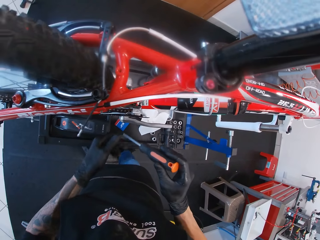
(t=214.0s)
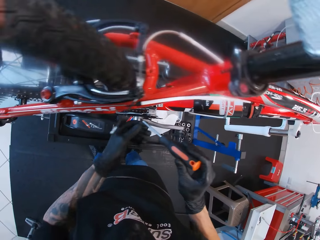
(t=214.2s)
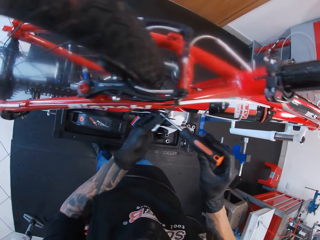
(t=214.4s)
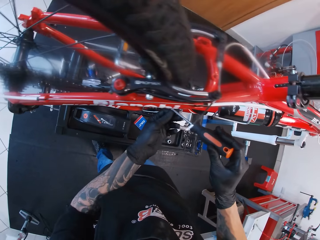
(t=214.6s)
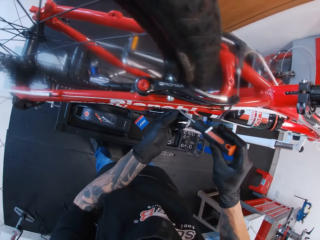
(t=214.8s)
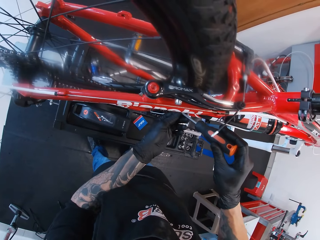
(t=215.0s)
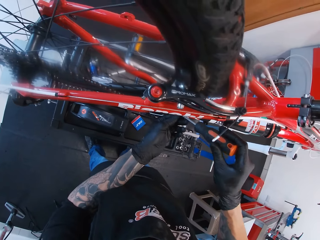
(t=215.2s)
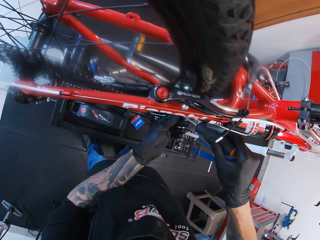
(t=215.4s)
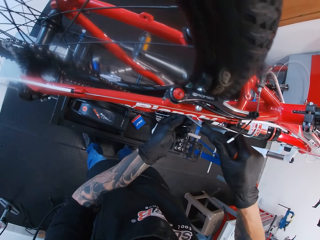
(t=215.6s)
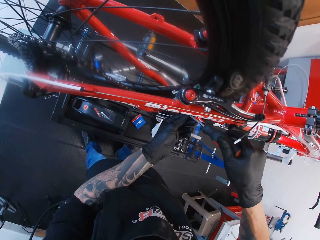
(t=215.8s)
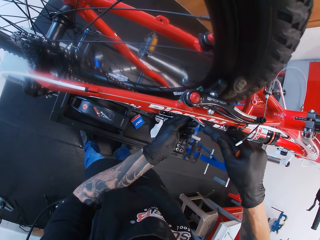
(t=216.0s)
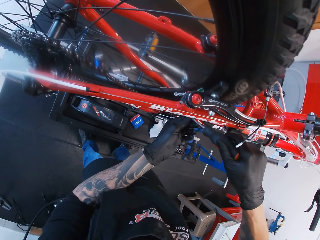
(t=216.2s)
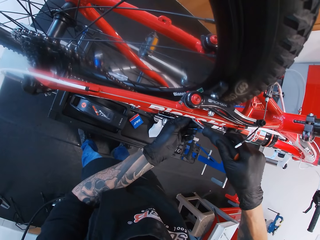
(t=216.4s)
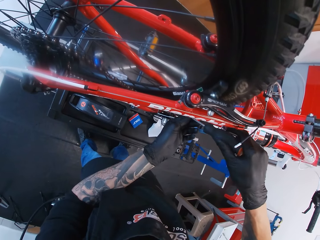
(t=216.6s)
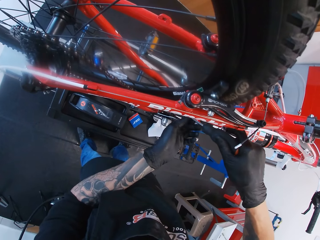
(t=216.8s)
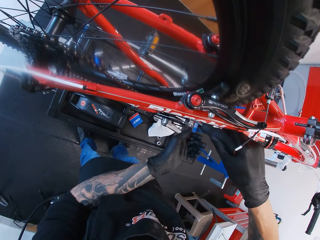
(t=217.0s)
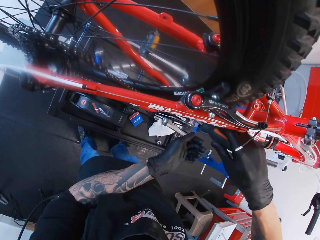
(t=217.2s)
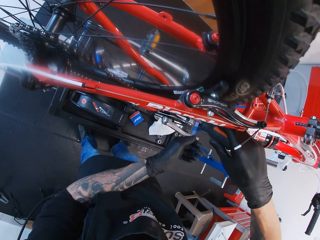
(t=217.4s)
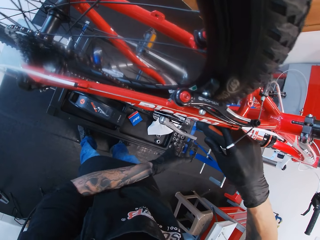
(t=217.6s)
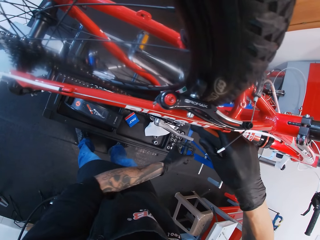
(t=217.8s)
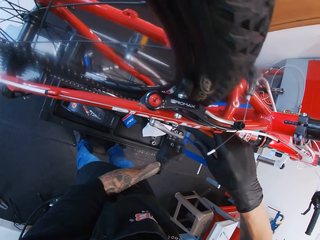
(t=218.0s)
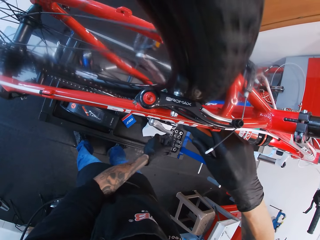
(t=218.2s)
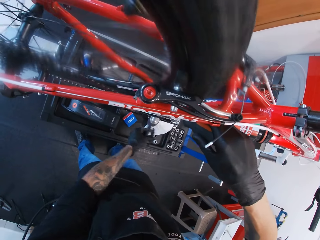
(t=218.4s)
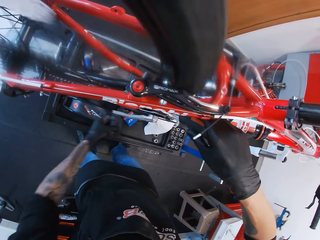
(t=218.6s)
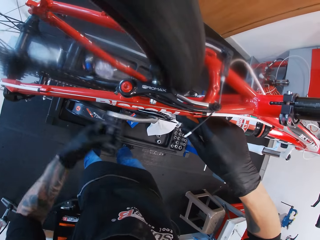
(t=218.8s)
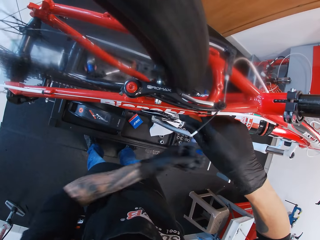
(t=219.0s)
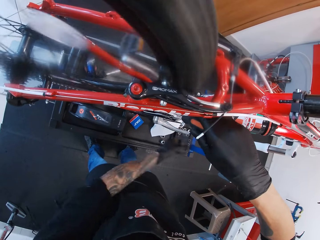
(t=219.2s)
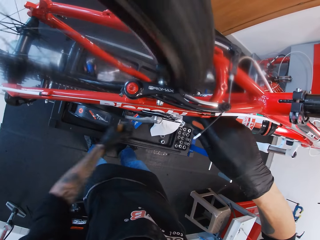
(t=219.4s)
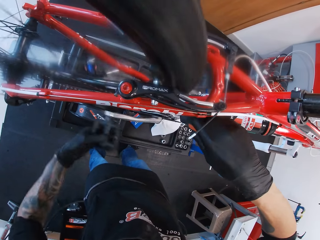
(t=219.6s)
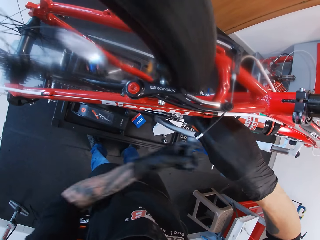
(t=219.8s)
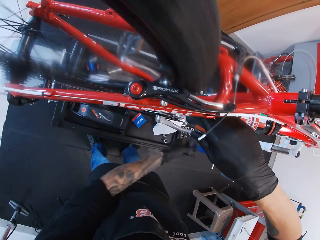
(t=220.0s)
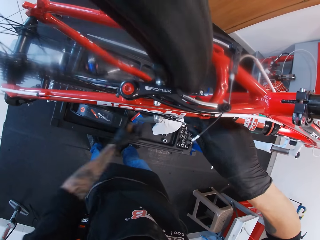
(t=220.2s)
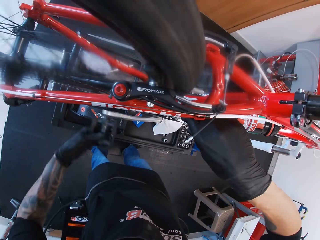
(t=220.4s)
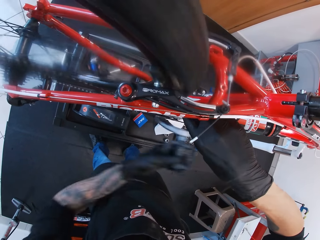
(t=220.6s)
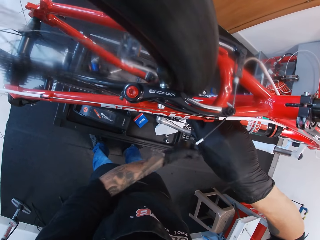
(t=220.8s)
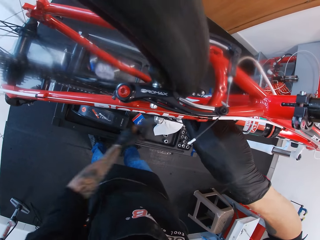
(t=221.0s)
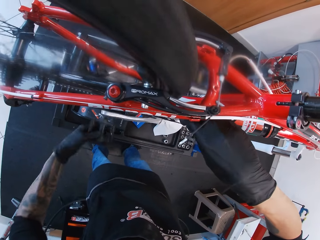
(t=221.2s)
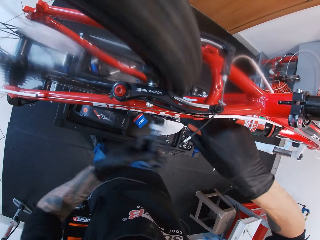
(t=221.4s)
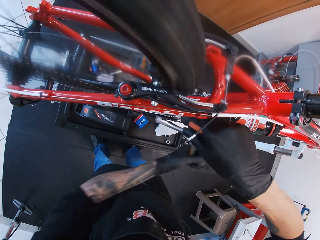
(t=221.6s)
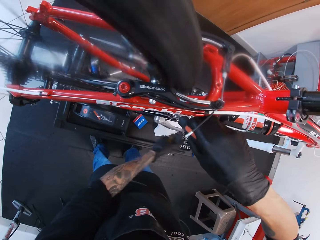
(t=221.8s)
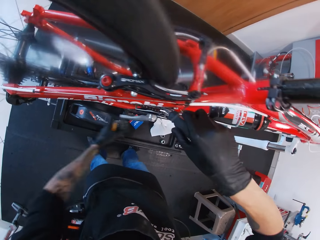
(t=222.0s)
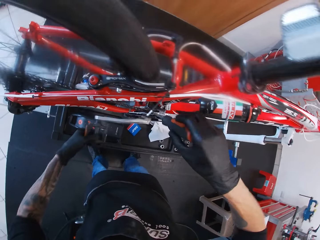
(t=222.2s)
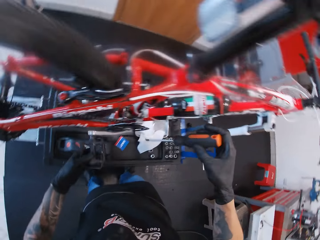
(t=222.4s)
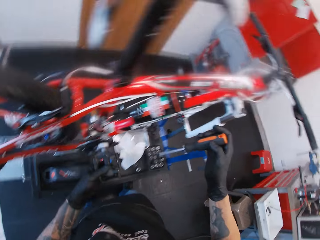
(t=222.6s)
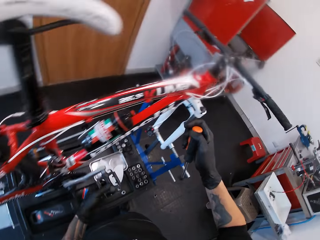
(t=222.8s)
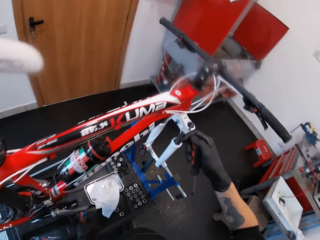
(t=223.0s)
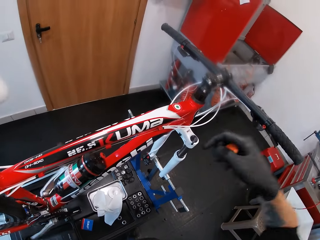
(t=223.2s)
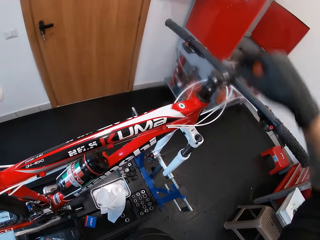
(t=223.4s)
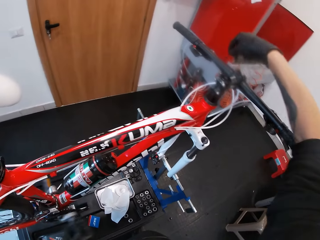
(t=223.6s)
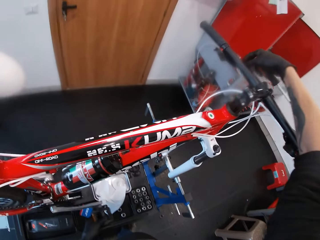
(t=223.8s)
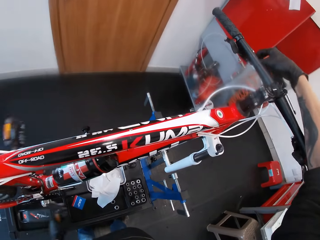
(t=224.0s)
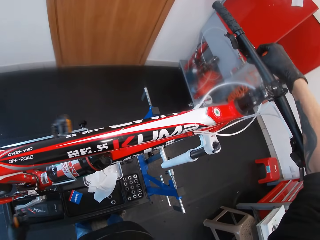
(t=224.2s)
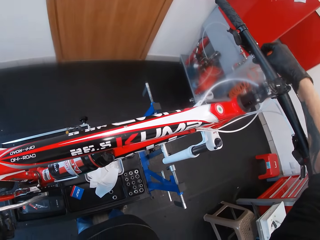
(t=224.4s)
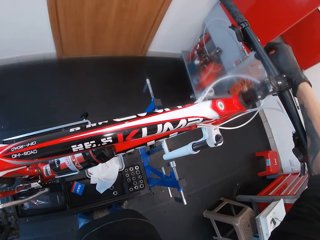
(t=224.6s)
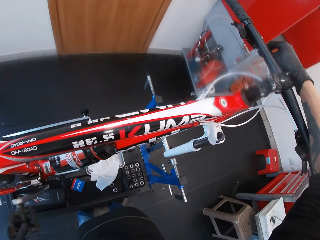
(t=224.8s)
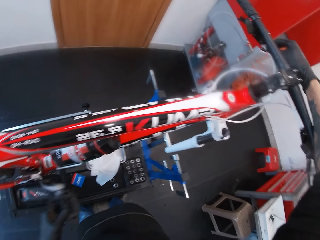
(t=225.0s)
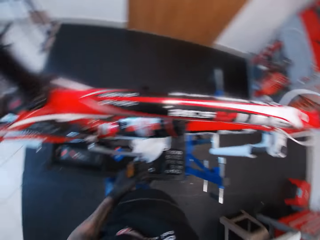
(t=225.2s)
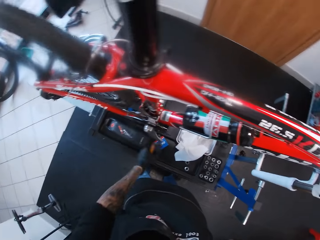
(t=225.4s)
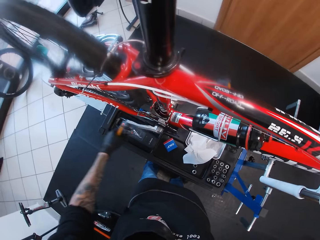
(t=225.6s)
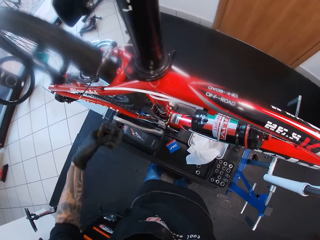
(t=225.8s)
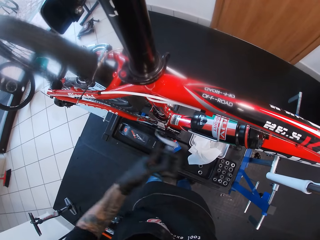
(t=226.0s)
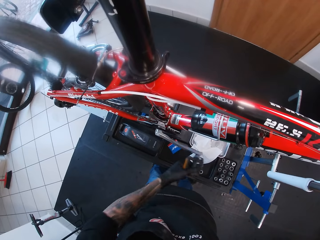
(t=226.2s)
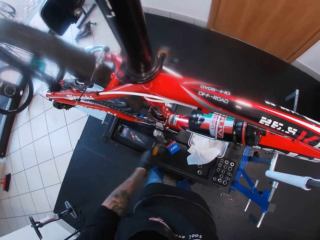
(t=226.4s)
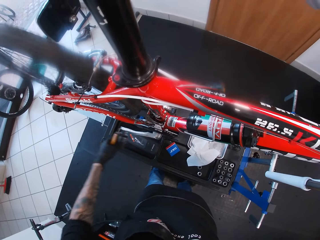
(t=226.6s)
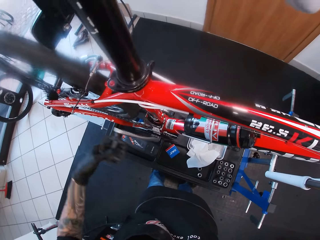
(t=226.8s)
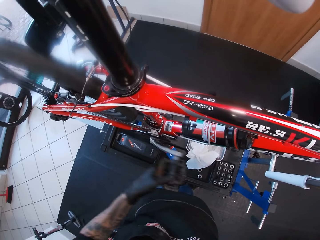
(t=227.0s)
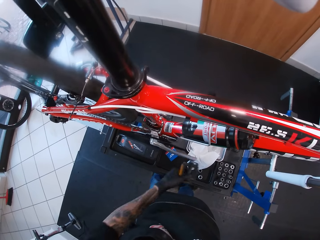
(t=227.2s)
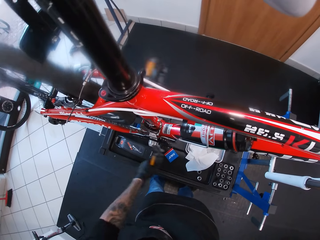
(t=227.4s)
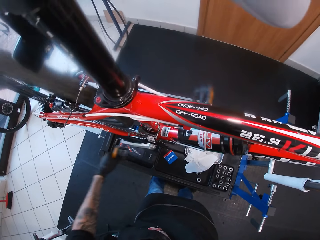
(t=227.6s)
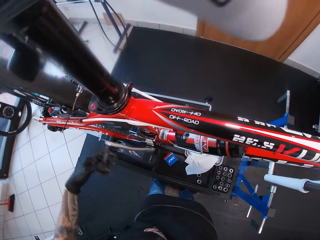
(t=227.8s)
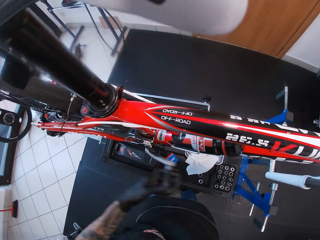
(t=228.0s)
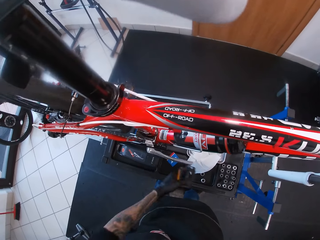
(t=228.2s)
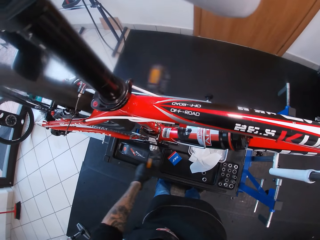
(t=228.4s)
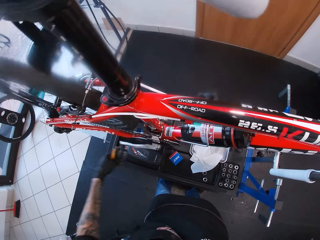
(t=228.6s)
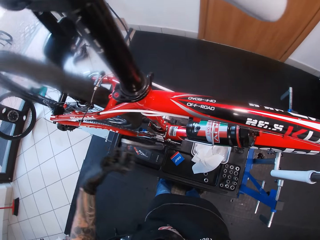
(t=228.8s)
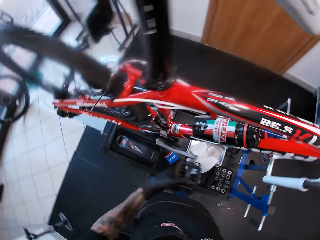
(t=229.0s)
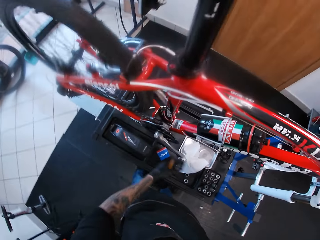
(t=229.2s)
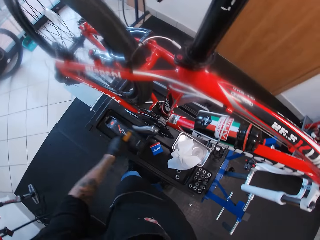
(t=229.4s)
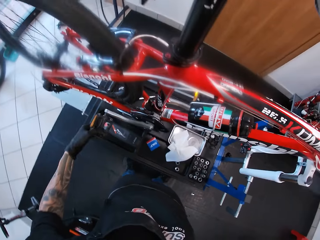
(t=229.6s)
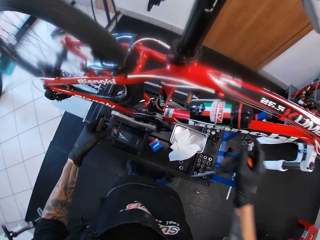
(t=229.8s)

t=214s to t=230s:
The camera wearer adjusts the bike chain. He adjusts the brake pad shoe with a screwdriver in his right hand. He pedals the bicycle with his left hand. He presses the brake and turns the pedal. He adjusts the shifter with his right hand.

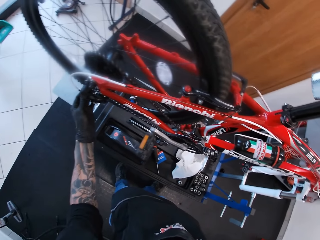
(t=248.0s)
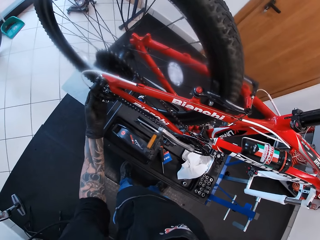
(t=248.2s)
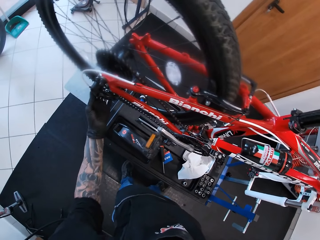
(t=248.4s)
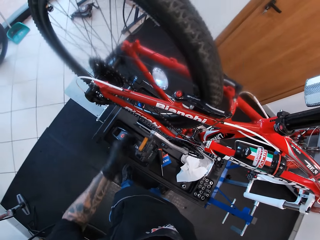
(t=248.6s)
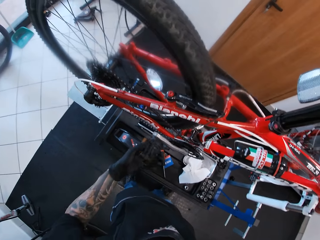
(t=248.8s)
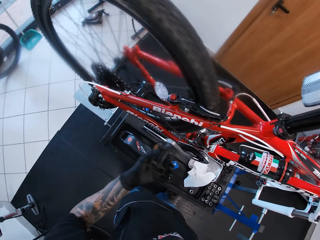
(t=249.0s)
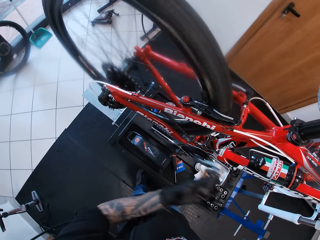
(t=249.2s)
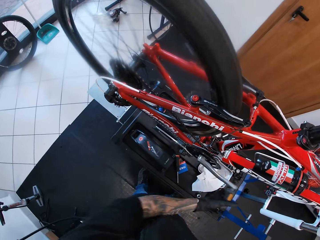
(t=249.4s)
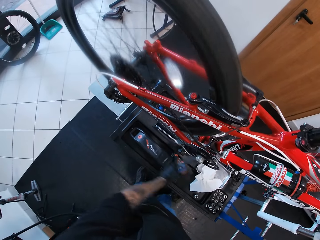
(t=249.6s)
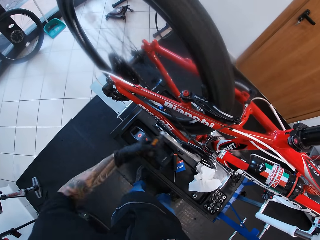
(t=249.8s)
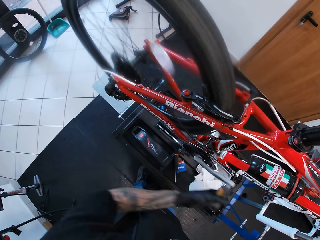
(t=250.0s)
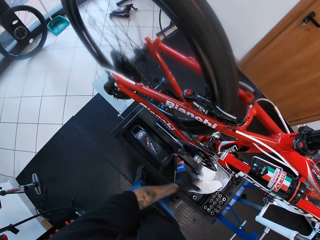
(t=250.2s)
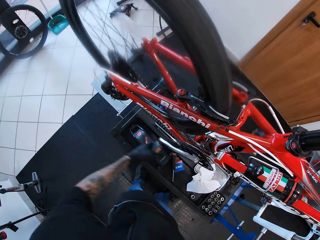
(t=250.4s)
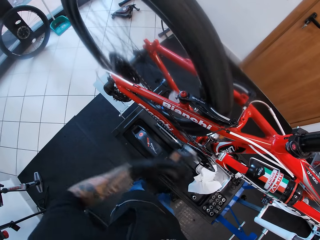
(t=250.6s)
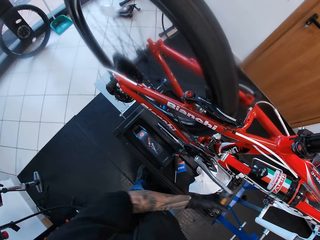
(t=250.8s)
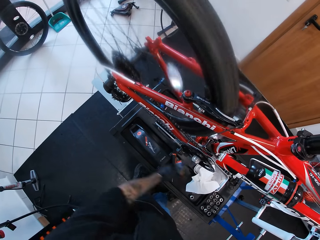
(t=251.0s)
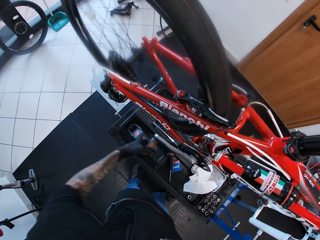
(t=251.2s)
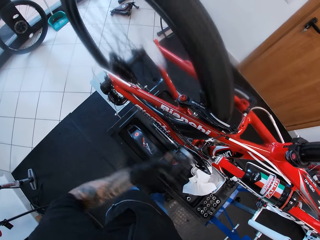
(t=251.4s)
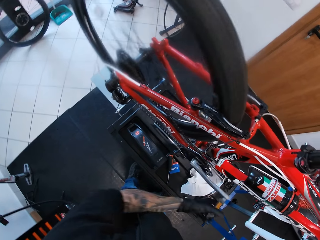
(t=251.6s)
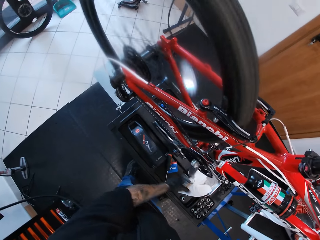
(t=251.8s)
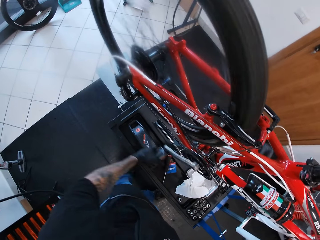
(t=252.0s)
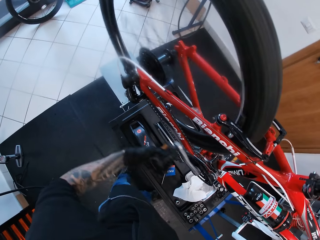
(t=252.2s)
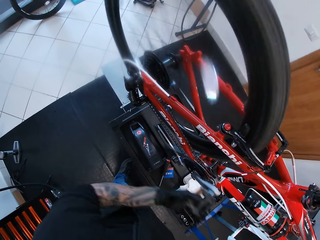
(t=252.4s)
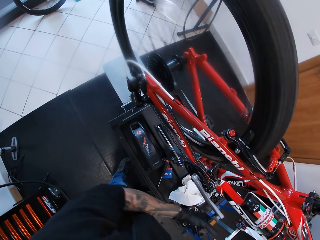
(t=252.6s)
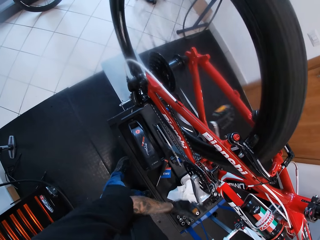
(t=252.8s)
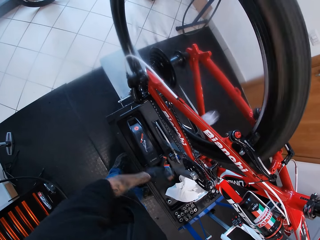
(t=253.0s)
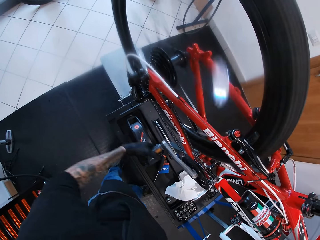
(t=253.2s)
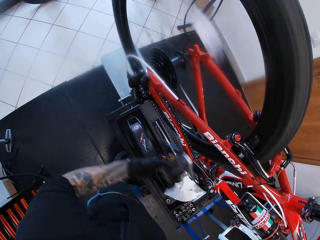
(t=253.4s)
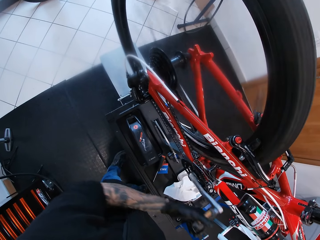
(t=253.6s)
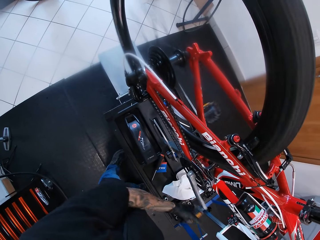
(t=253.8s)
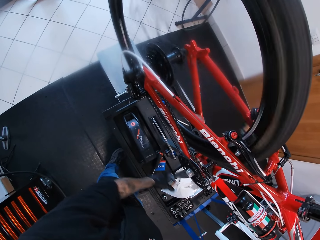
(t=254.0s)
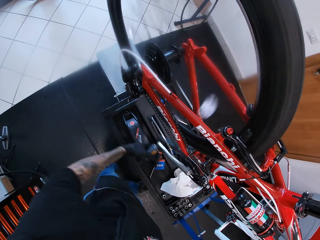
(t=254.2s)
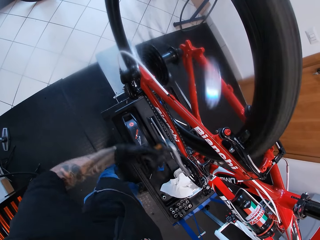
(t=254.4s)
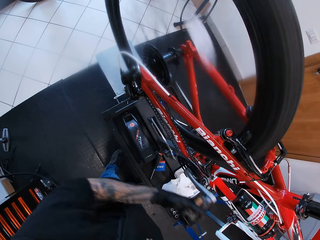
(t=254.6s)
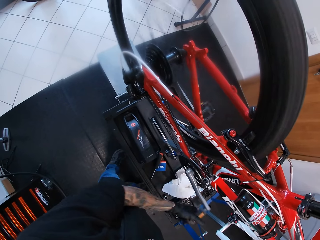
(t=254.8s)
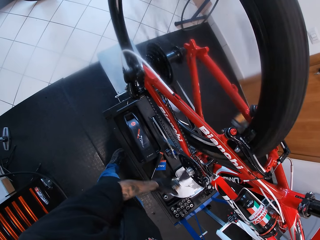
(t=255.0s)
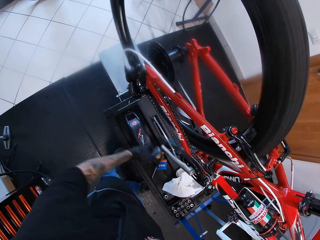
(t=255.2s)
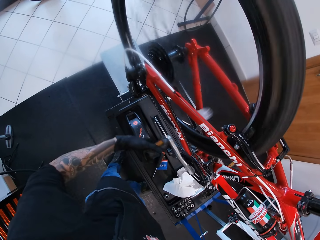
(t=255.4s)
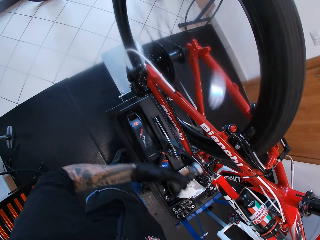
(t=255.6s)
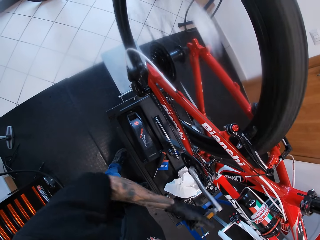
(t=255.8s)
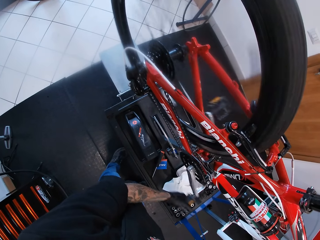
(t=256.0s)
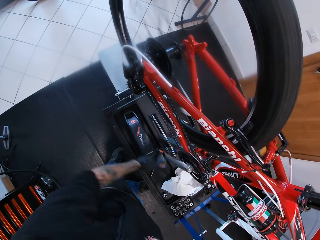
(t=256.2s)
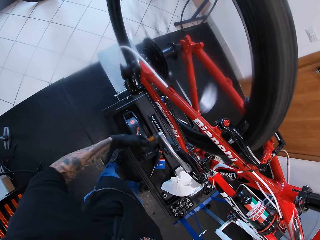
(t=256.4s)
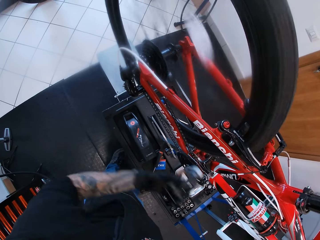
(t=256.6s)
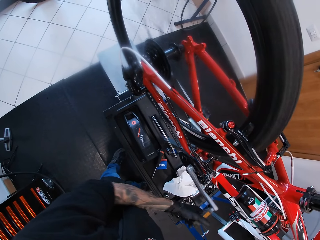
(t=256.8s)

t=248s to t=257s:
The camera wearer pedals the bicycle with his left hand.
